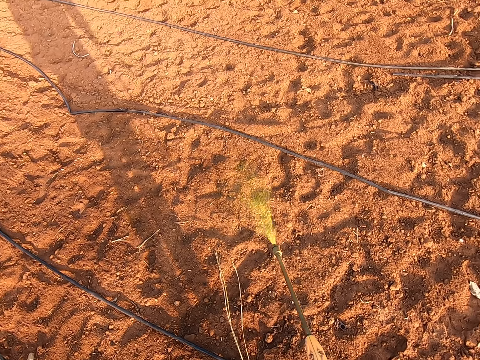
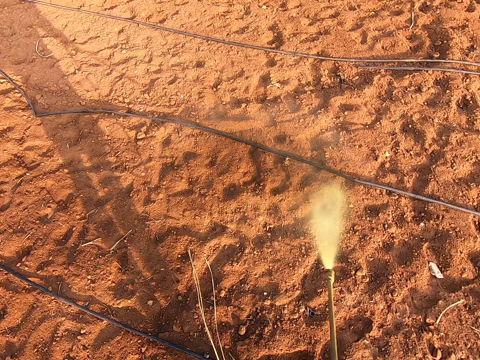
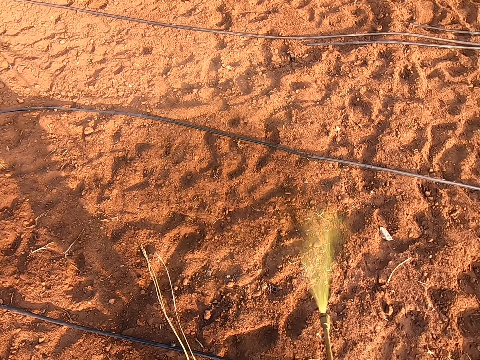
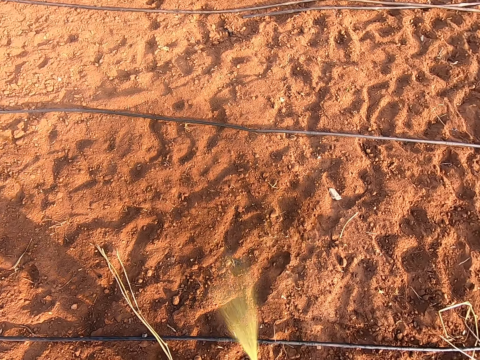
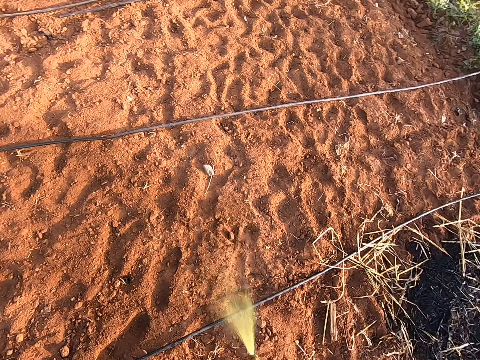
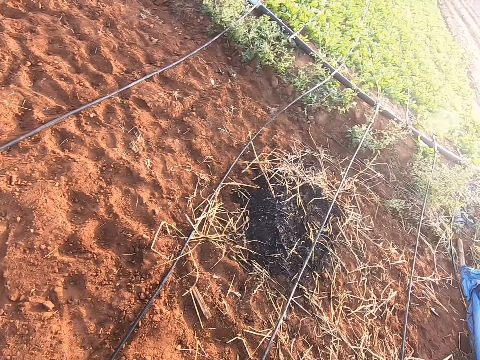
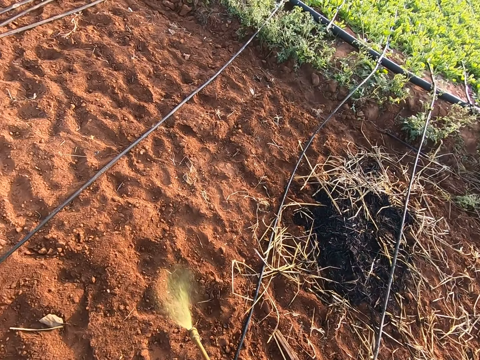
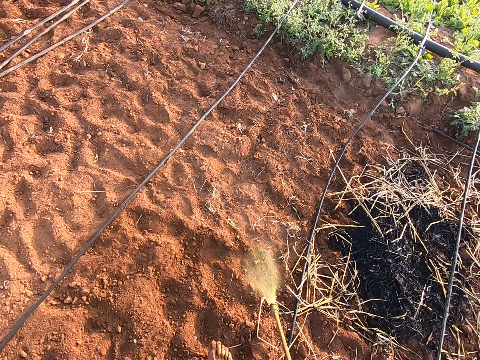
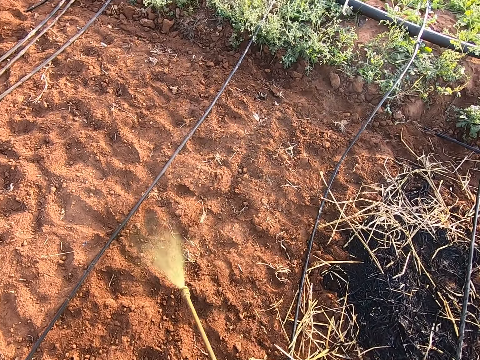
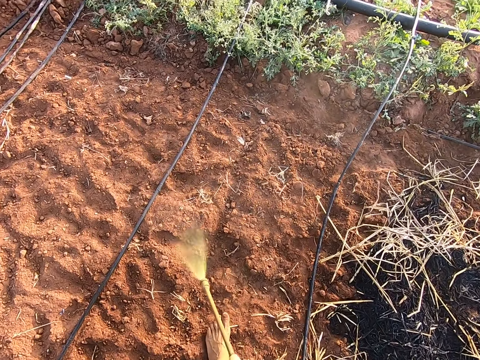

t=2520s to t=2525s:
The camera wearer walks.

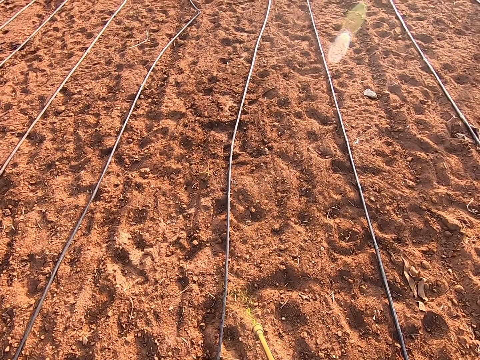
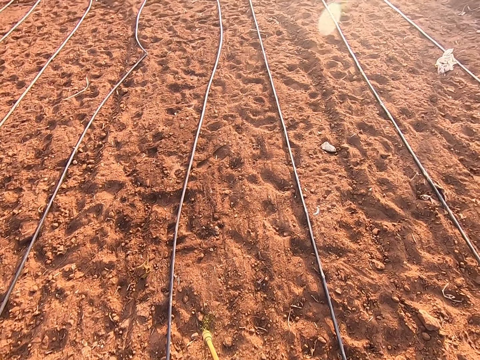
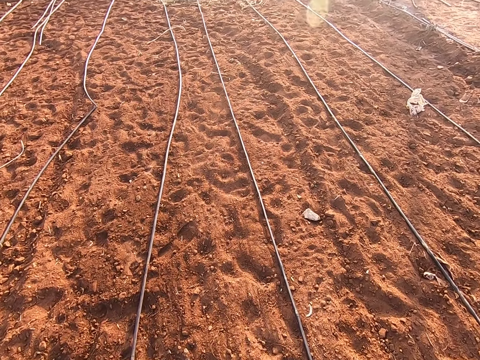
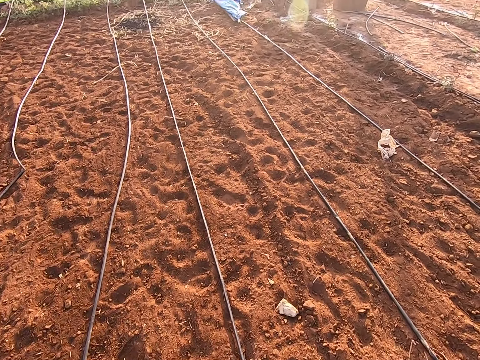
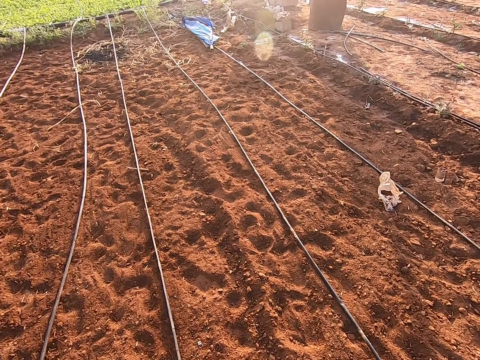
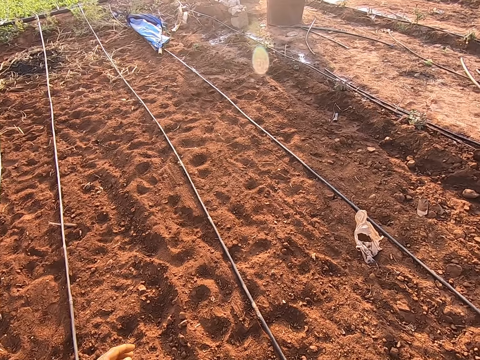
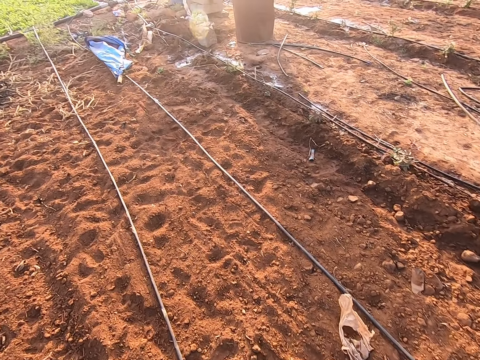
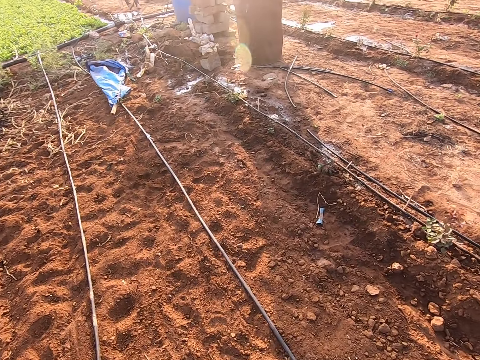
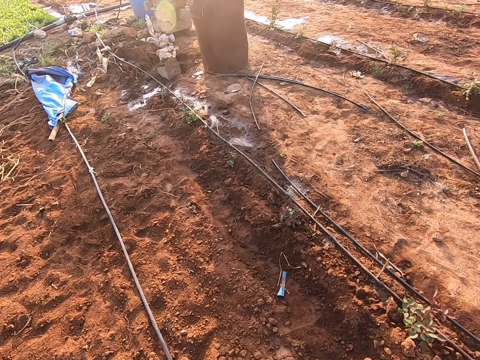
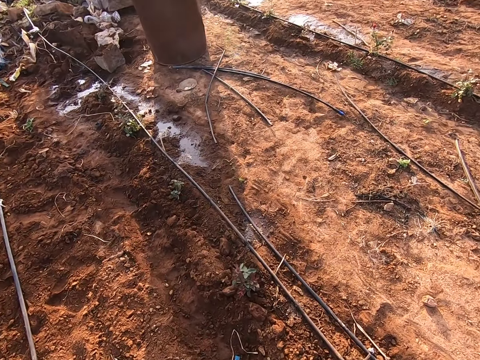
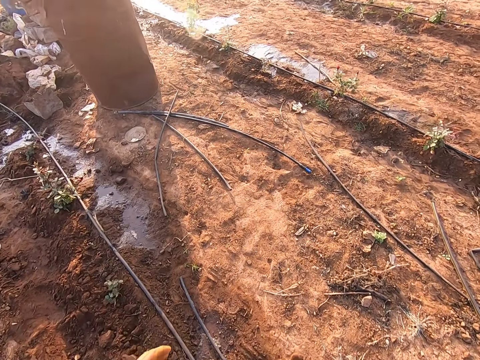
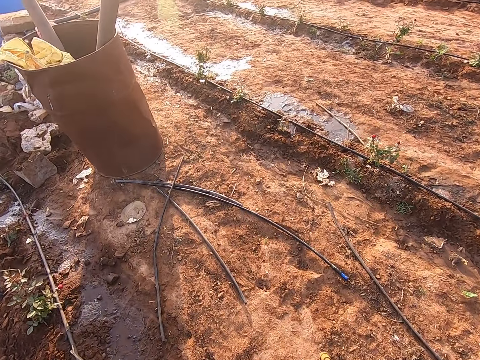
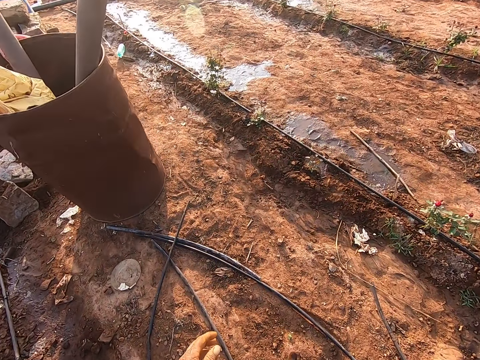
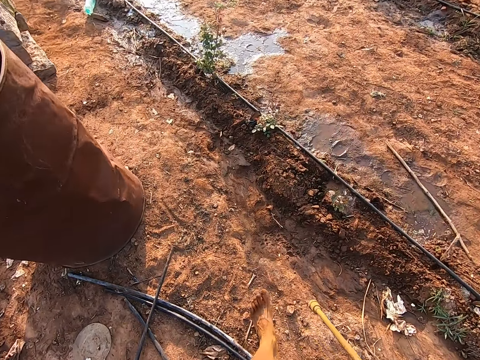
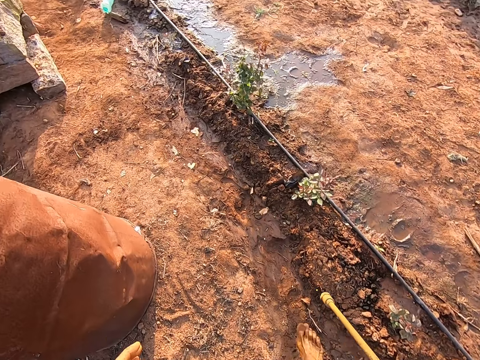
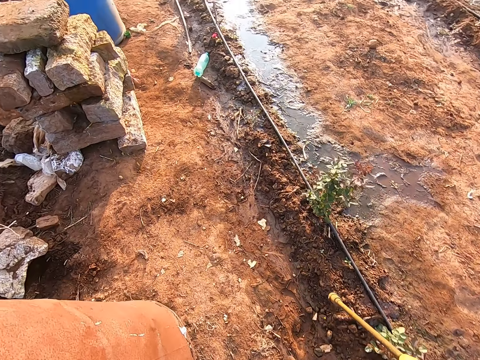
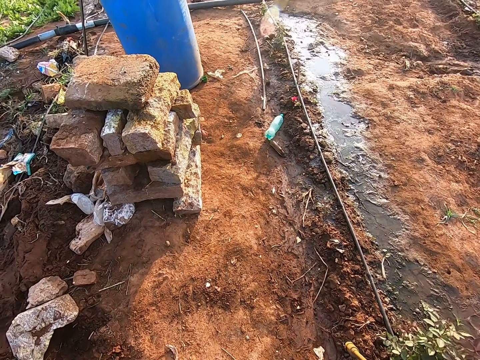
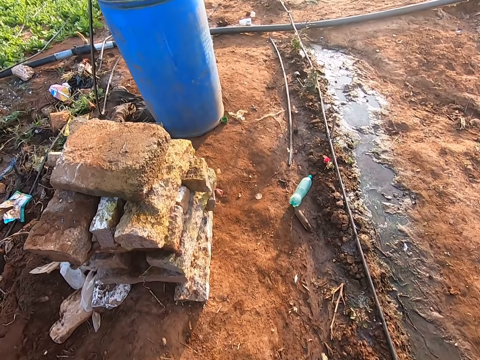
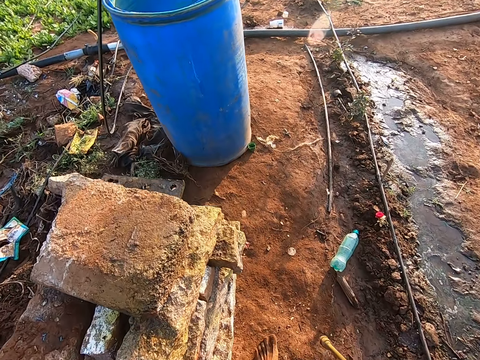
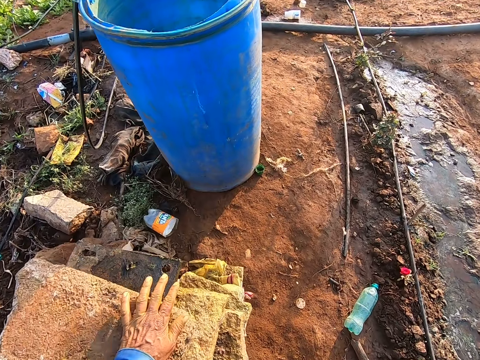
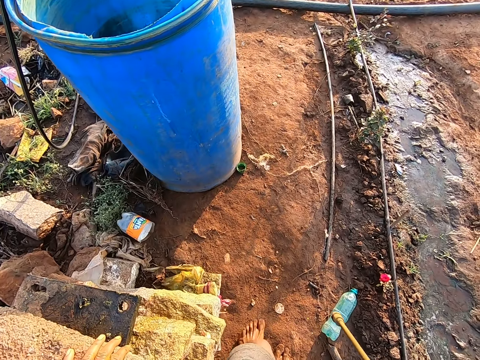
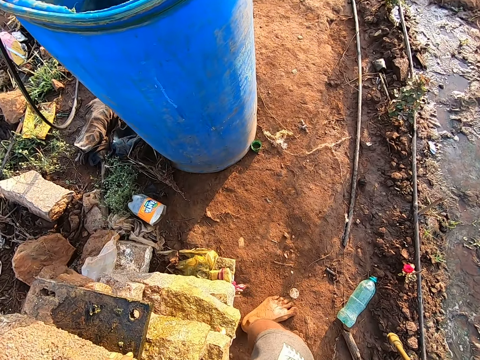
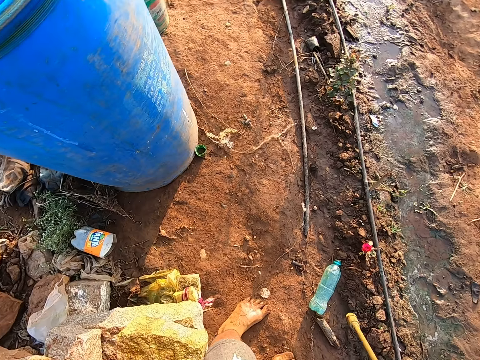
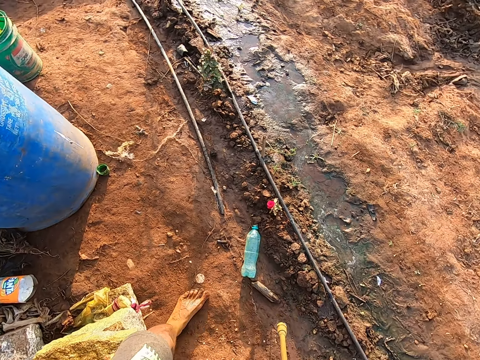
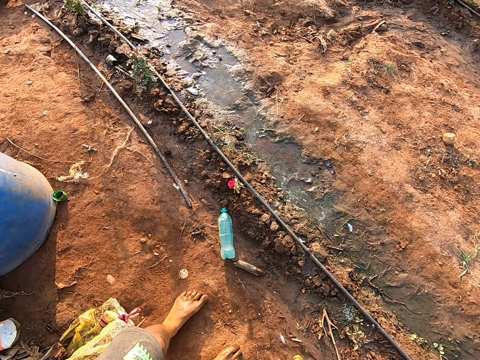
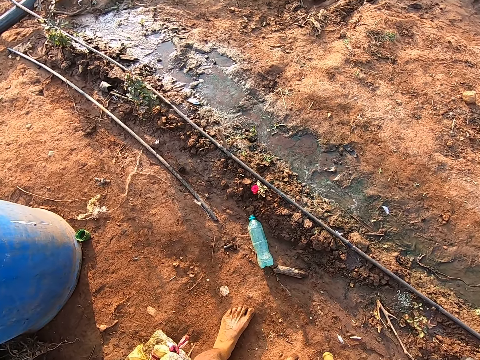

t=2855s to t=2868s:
The camera wearer interacts with a man. The camera wearer walks around a farm. He places his left hand on a brick. He looks around.

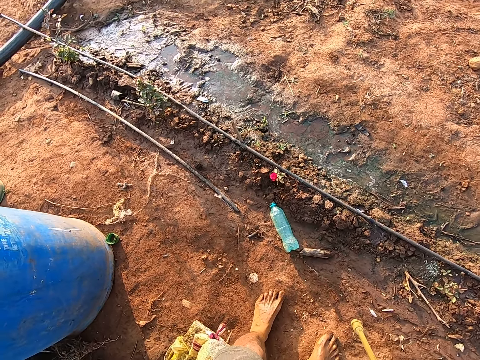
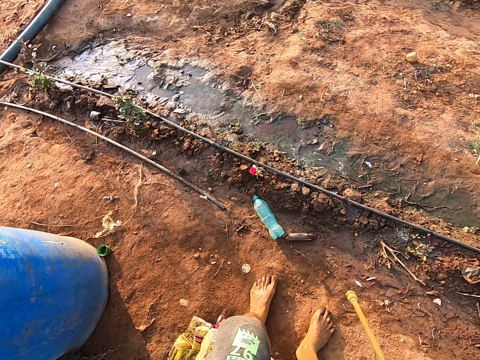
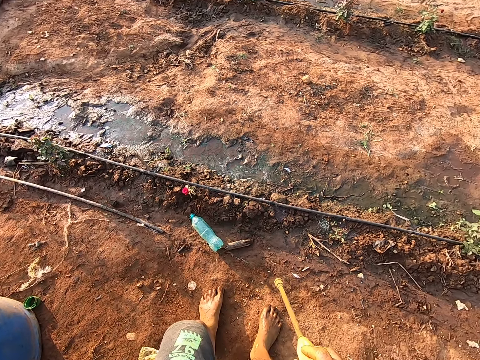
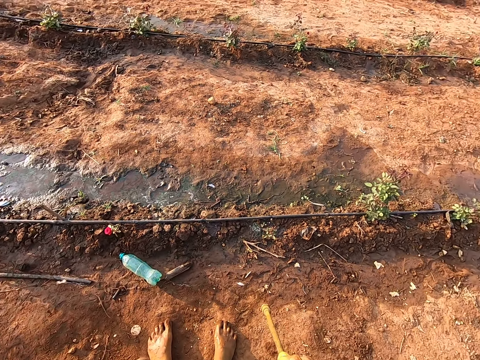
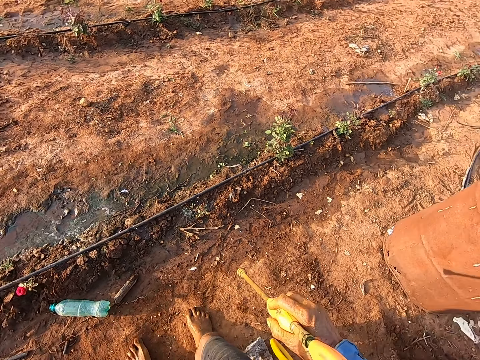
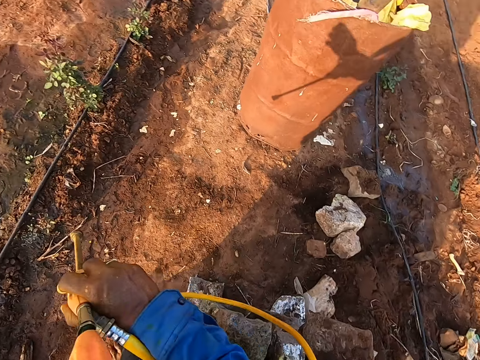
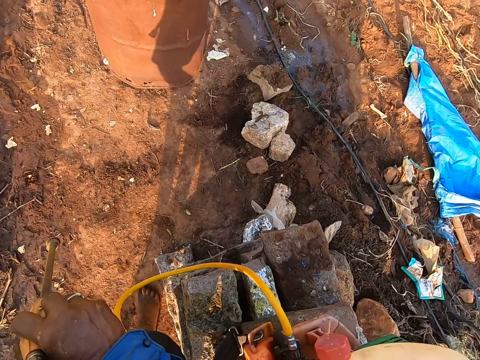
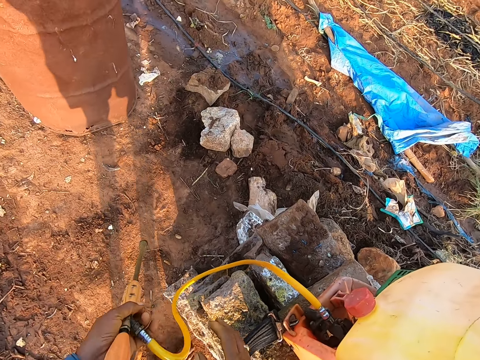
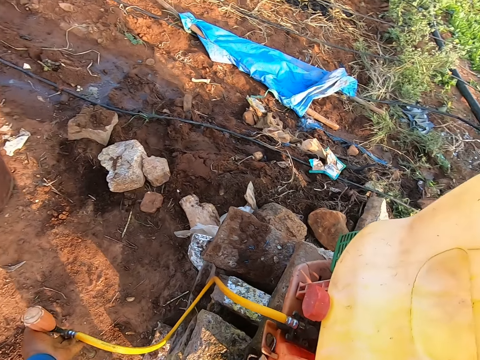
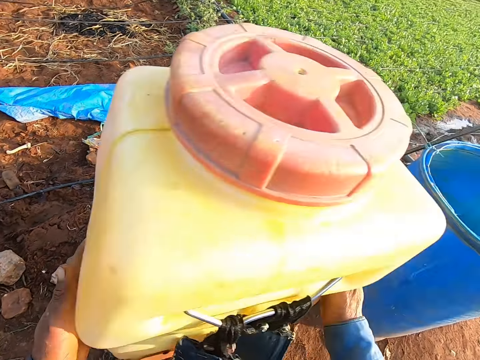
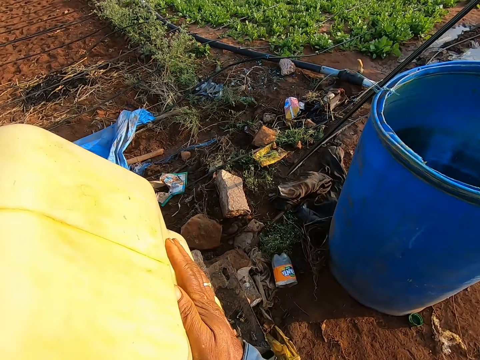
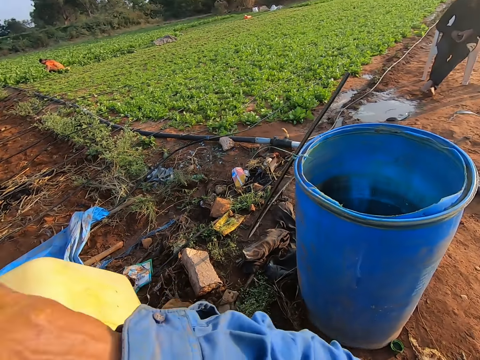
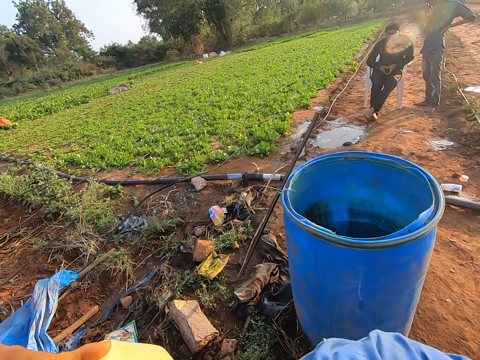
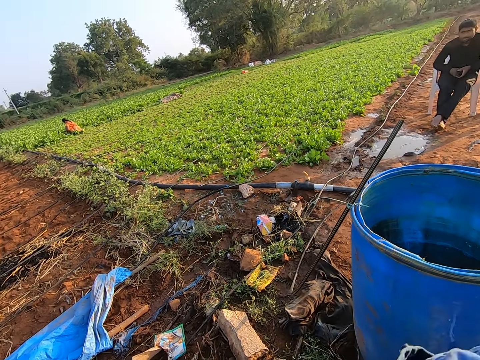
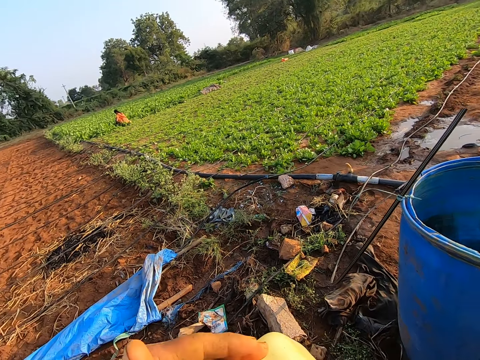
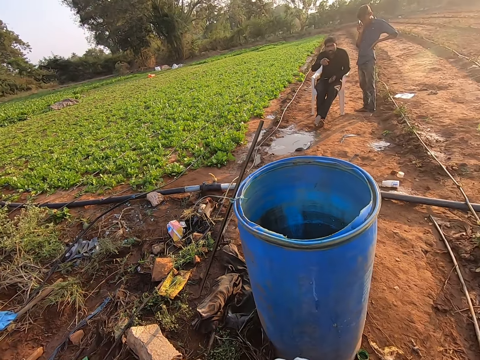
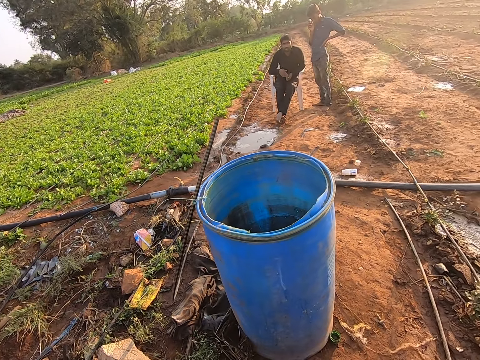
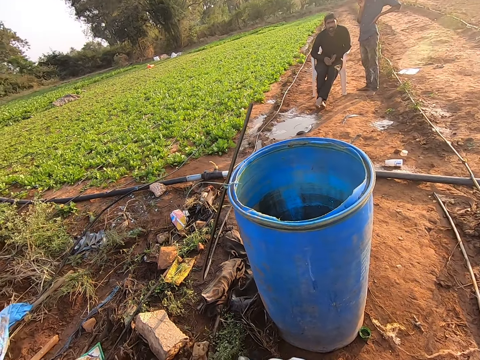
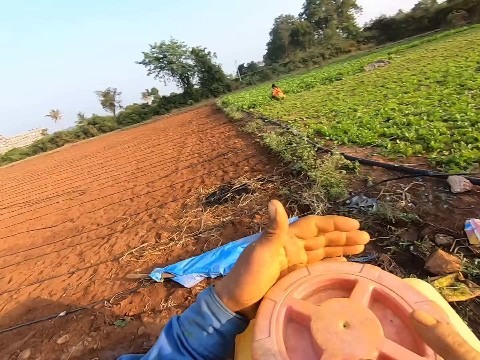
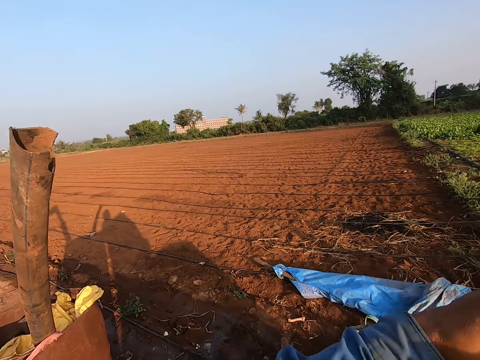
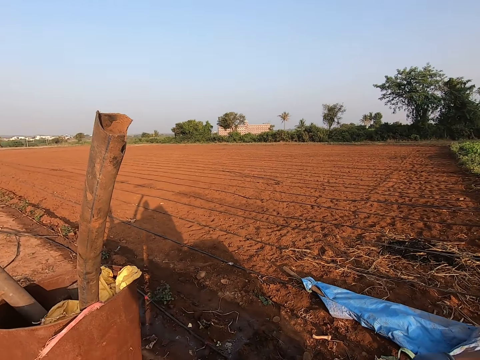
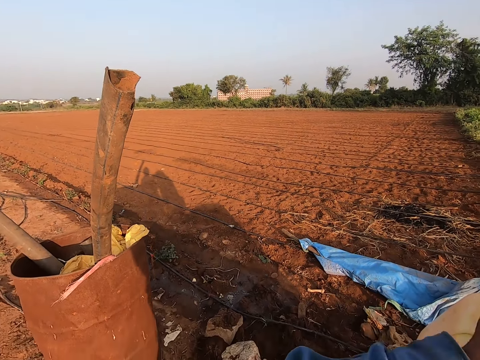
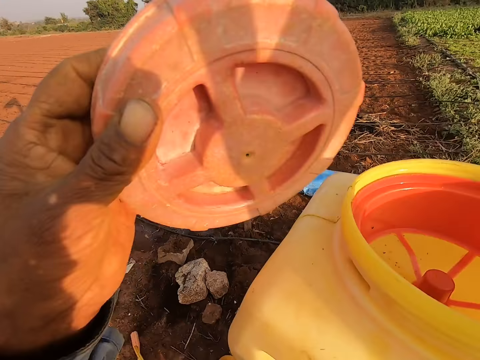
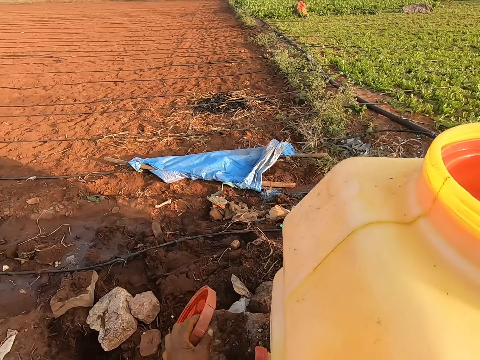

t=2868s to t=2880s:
The camera wearer holds the sprayer spout on the left hand. He passes the nozzle of the pressure spray from his right hand to his left hand. He drops the nozzle on the floor with his left hand. He holds the pressure spray on the brick with both his hands. He opens the lid of the pressure spray with his hands. He interacts with a man. The camera wearer removes the container lid.
